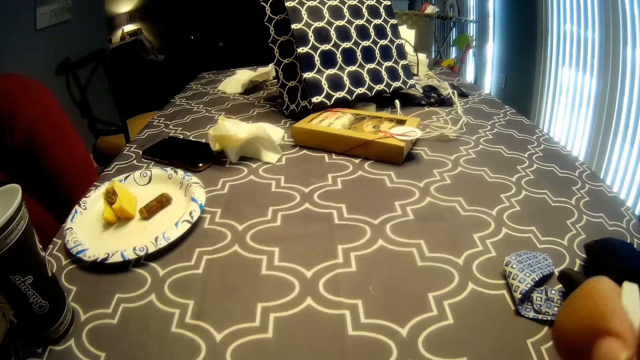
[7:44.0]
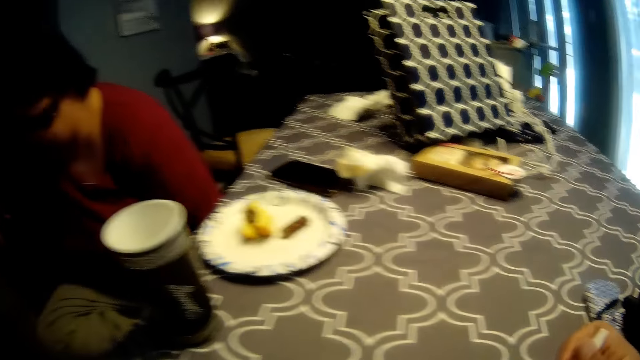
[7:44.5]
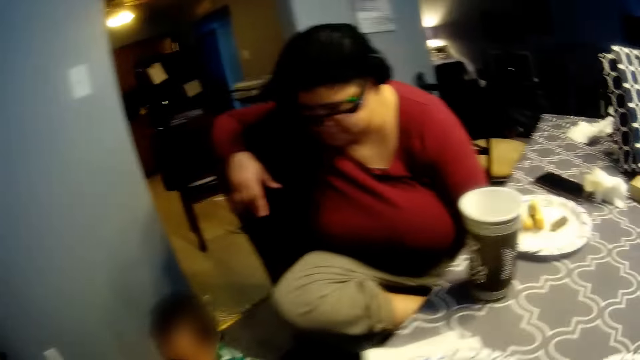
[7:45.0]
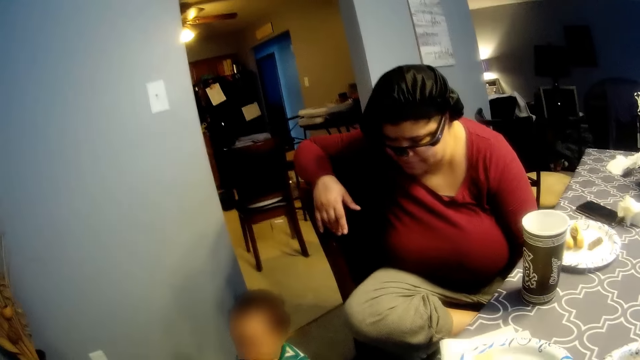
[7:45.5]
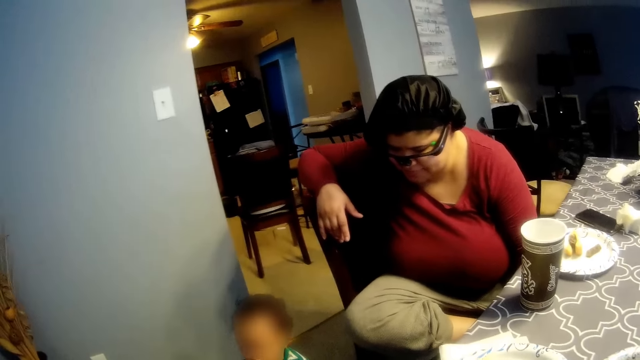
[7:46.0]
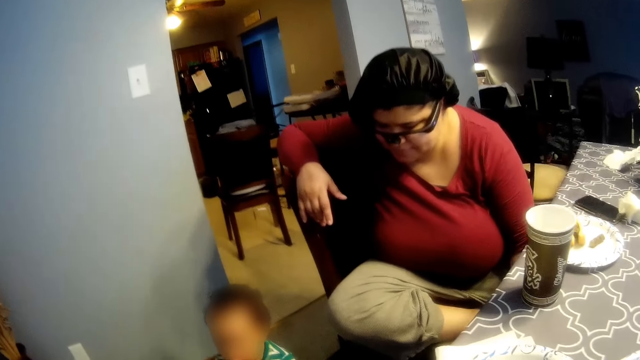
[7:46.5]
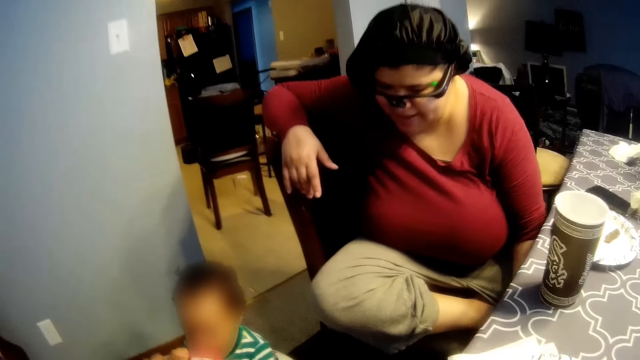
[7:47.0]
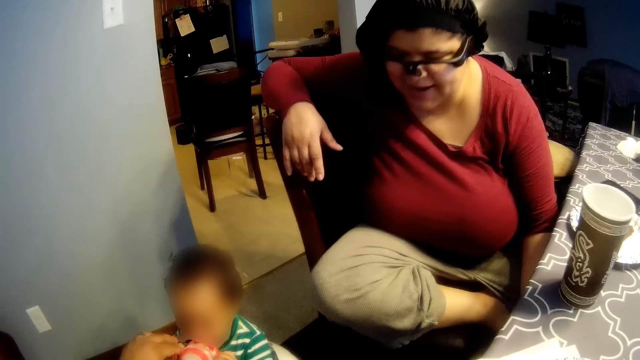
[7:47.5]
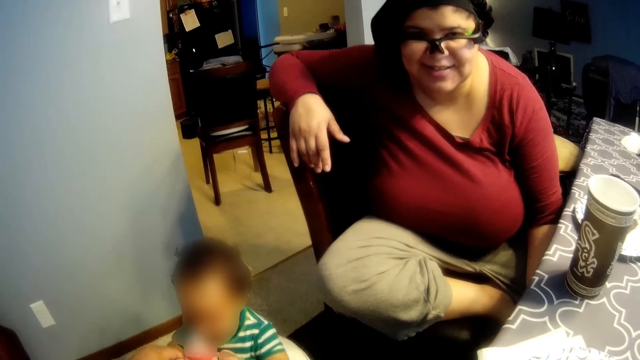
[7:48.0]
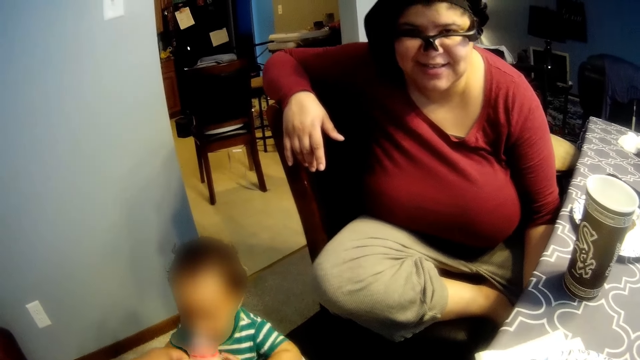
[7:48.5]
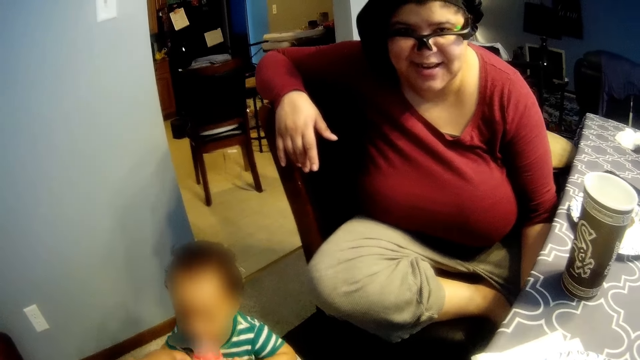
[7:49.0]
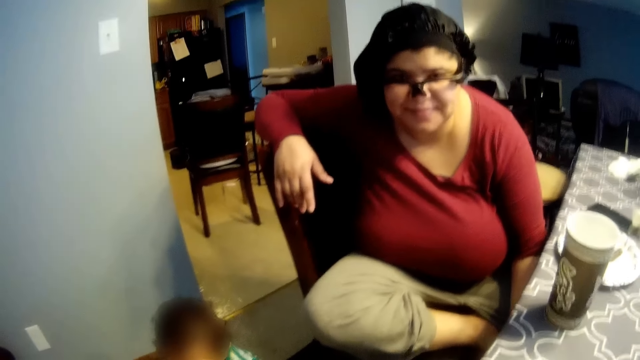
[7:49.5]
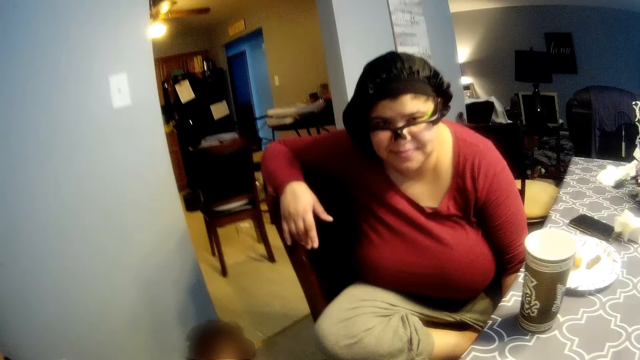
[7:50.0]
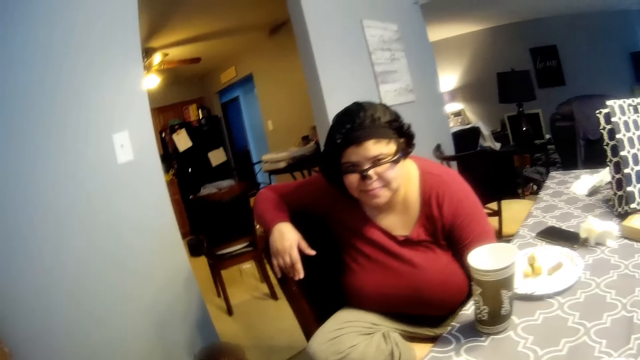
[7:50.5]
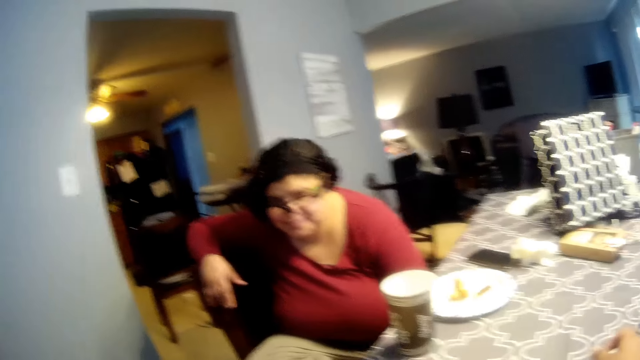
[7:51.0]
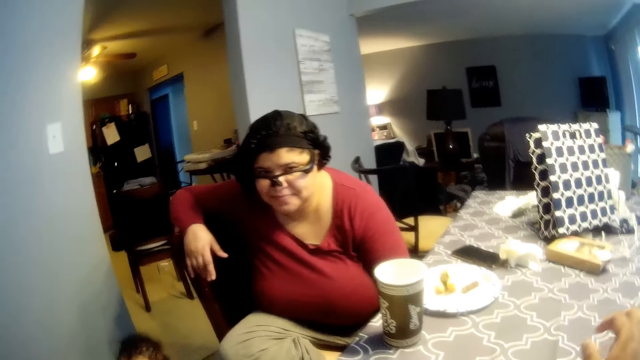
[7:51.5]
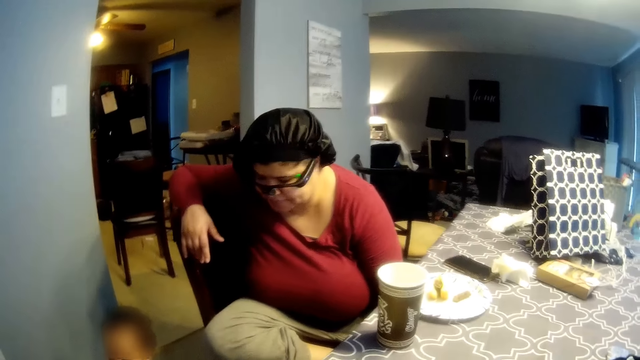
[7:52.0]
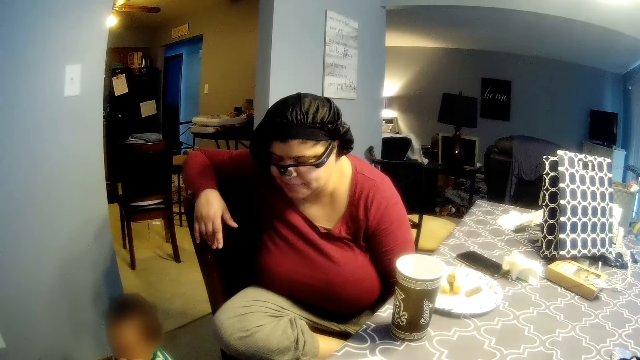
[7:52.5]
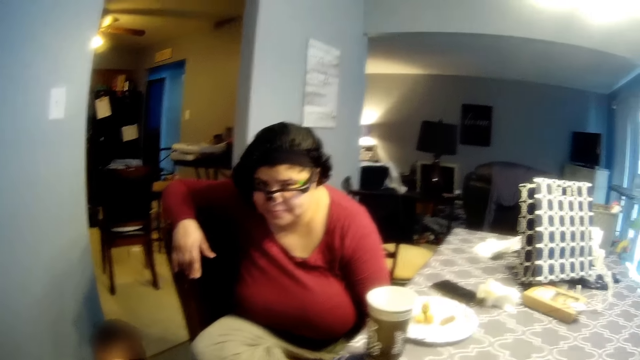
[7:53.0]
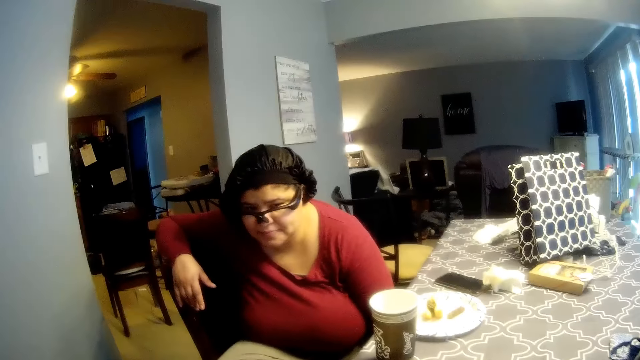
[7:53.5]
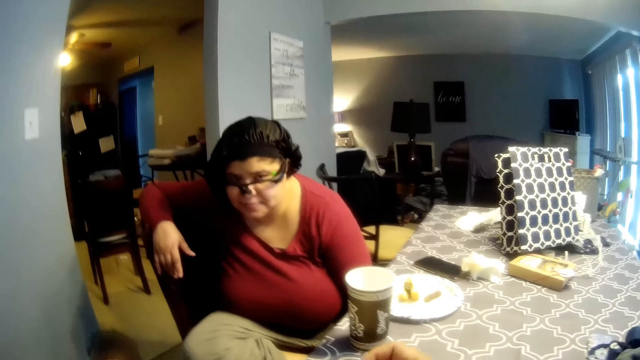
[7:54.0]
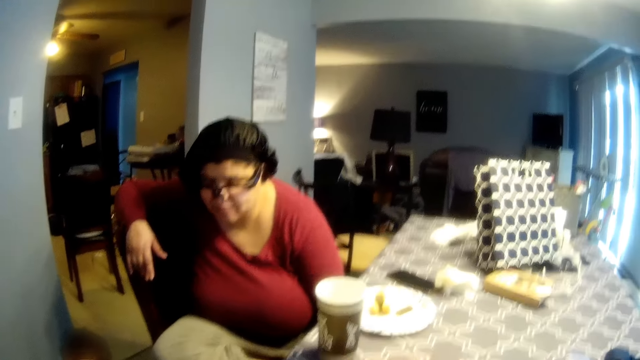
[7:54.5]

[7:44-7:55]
The woman stares at the baby. The woman converses with the camera wearer.

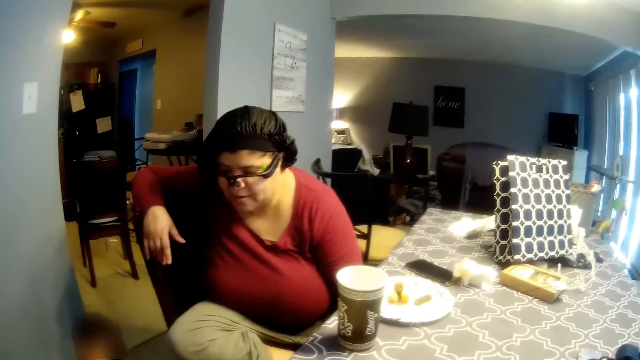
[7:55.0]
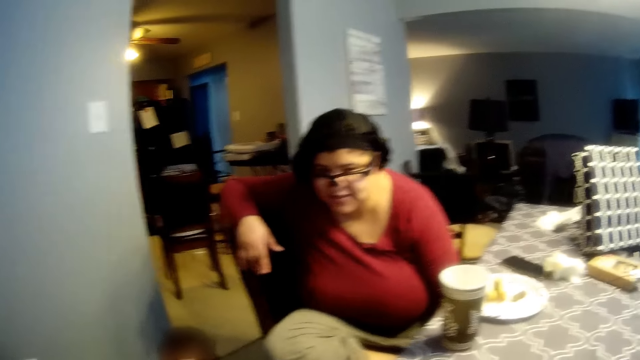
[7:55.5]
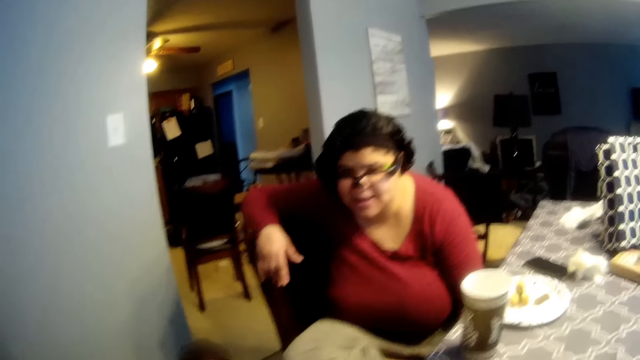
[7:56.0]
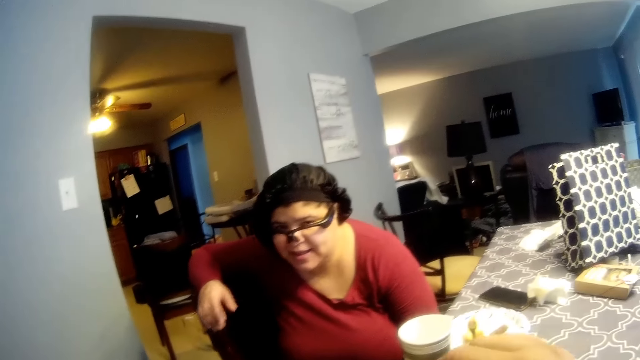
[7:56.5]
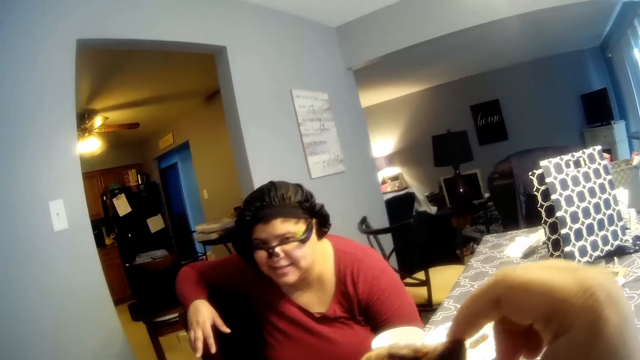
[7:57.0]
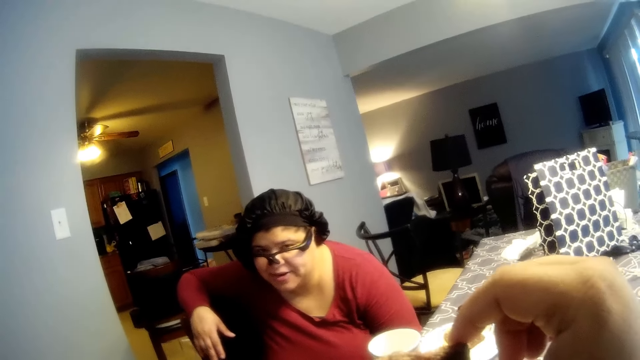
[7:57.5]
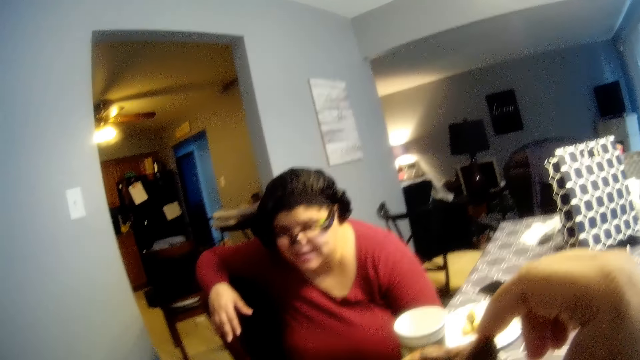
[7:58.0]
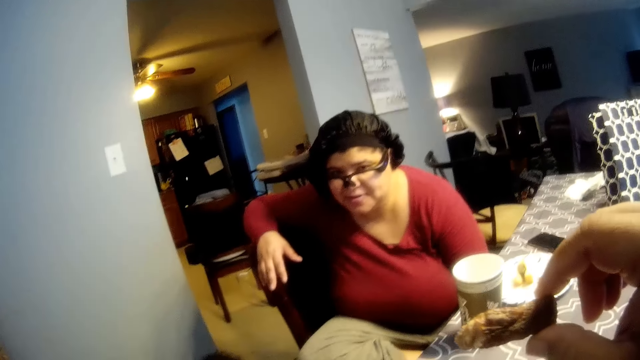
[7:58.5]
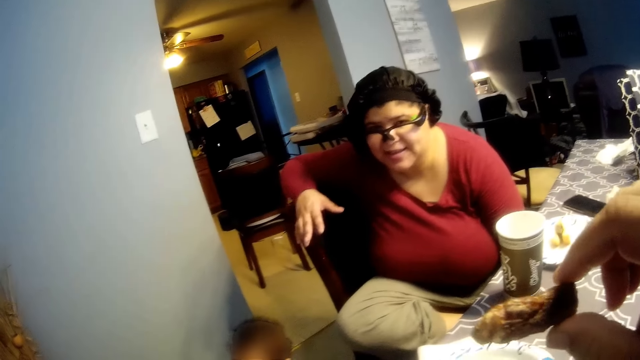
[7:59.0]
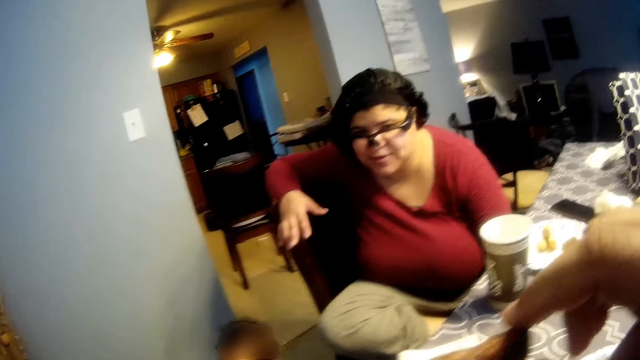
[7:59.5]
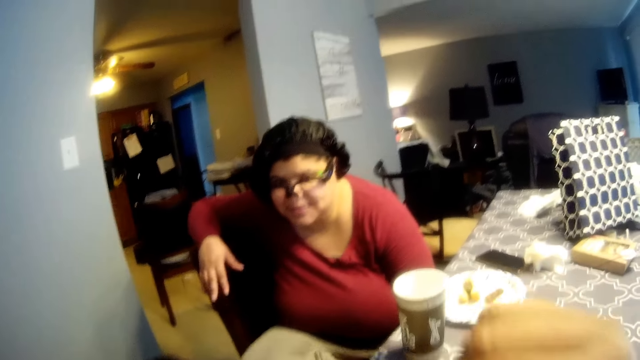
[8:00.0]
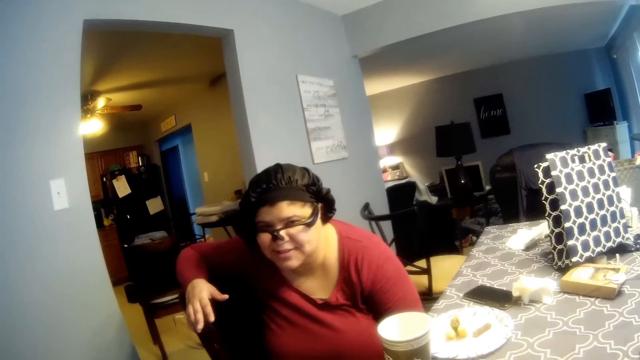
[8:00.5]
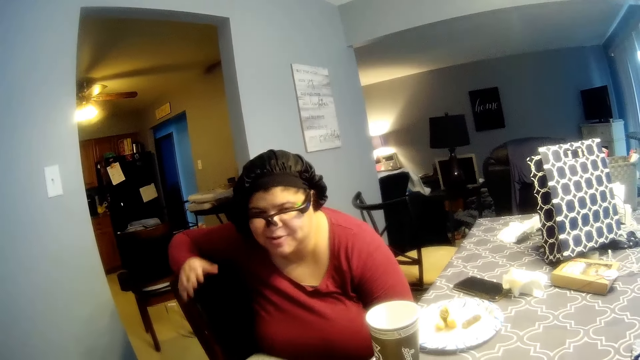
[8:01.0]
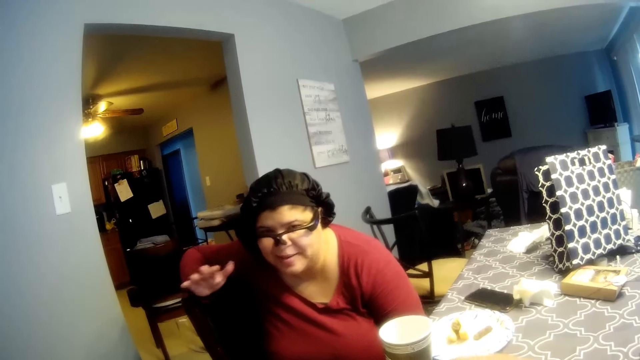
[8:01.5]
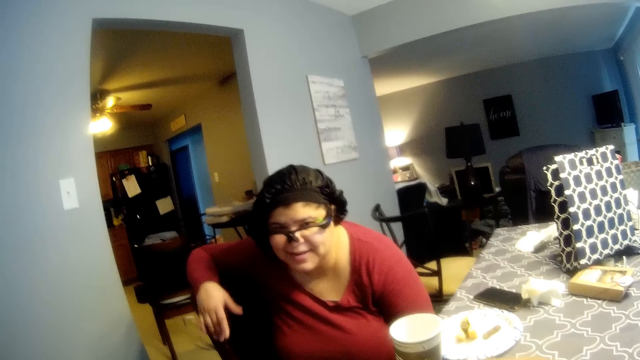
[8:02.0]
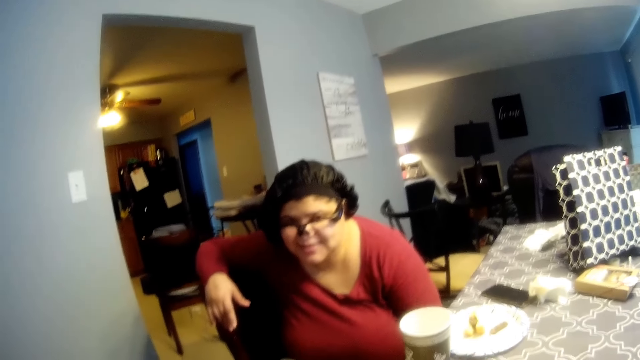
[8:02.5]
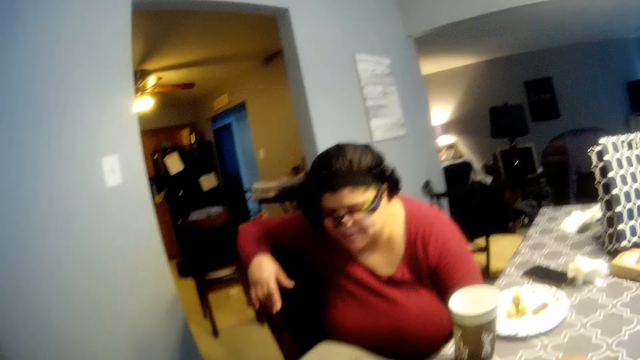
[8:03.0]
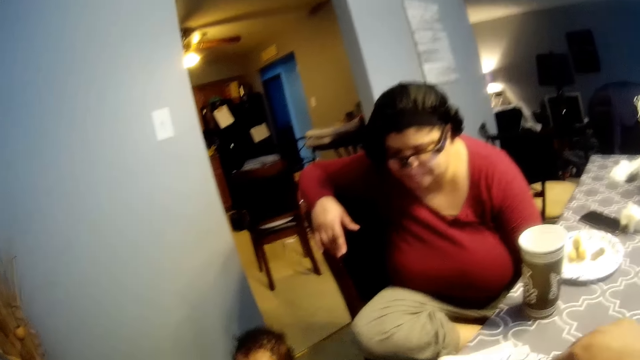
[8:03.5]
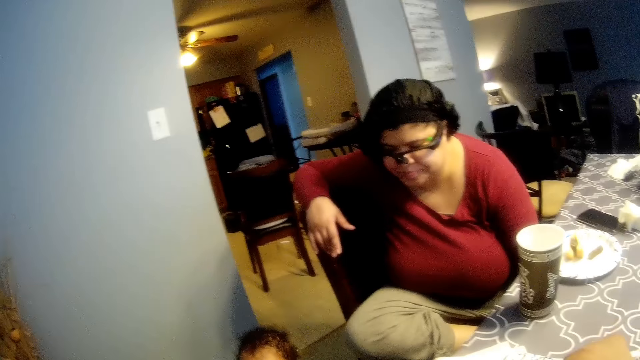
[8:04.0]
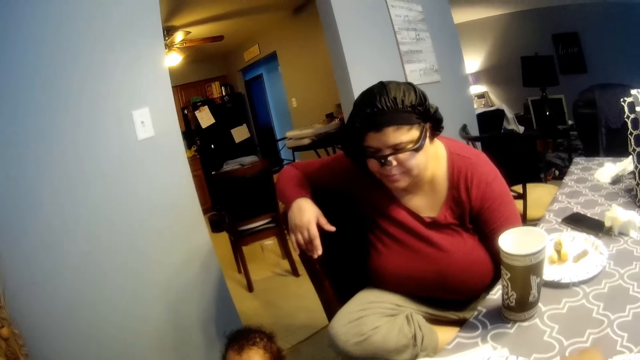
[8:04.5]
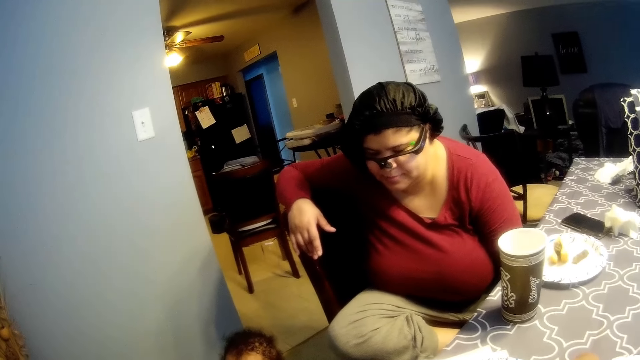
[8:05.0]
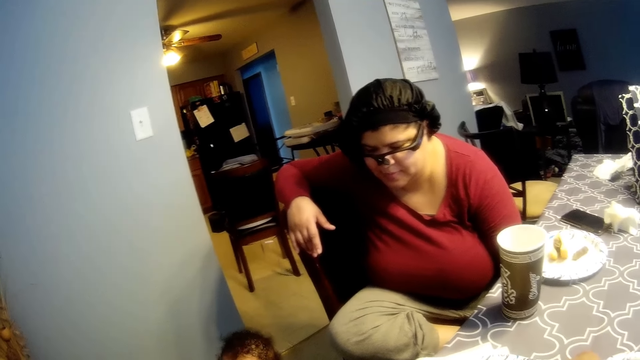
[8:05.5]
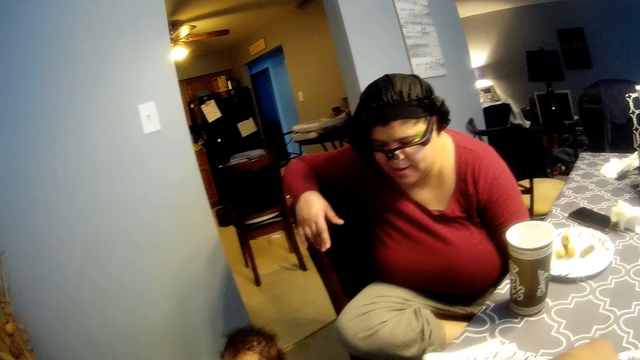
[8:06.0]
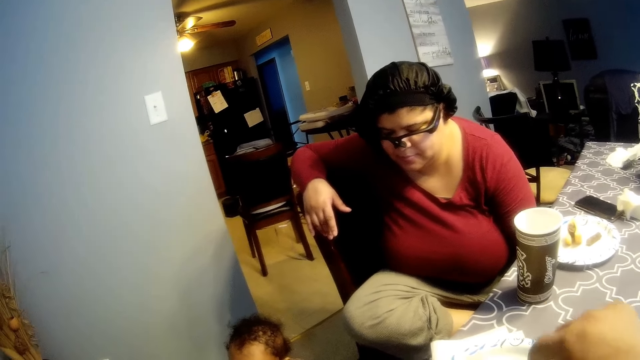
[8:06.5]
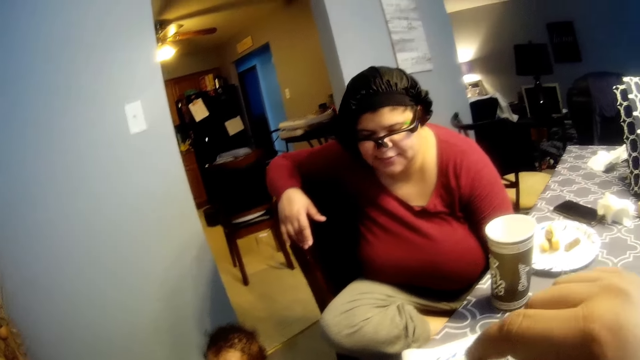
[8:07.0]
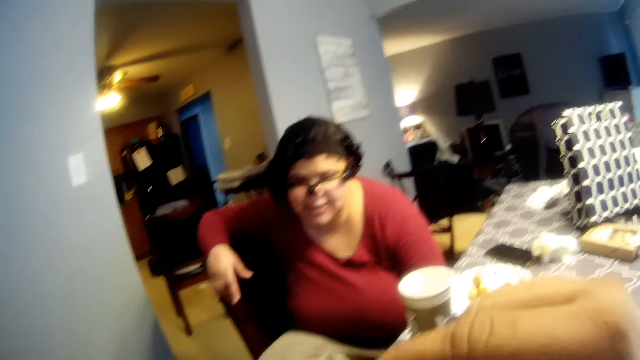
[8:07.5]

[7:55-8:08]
The camera wearer holds a hotdog in his right hand.
